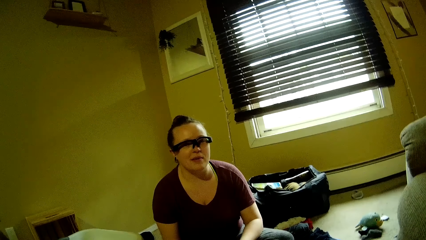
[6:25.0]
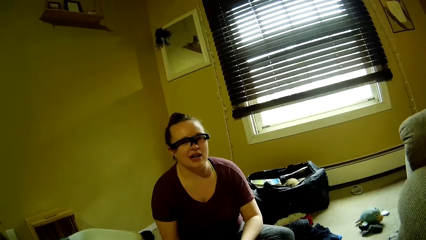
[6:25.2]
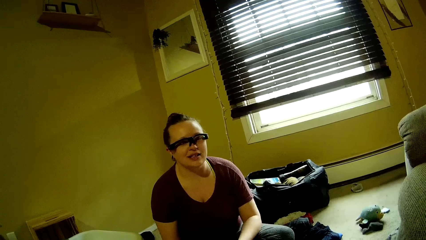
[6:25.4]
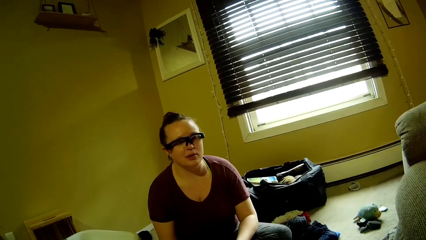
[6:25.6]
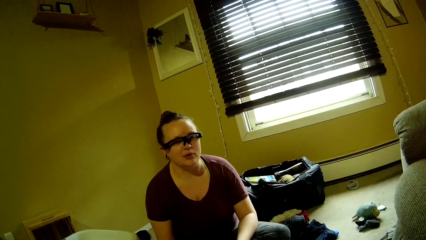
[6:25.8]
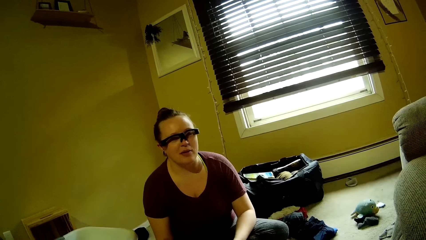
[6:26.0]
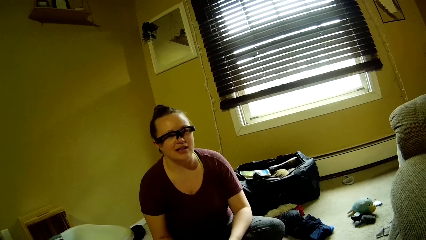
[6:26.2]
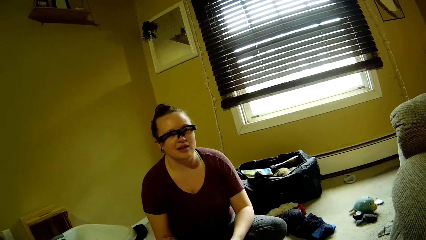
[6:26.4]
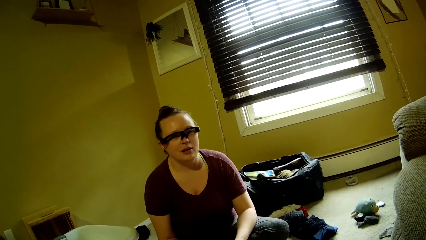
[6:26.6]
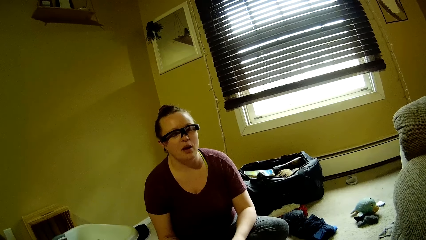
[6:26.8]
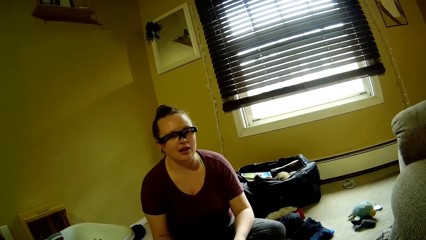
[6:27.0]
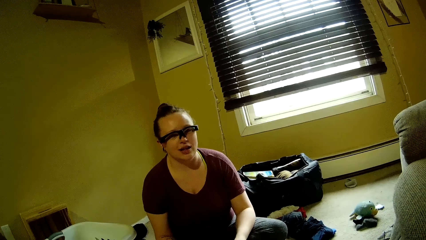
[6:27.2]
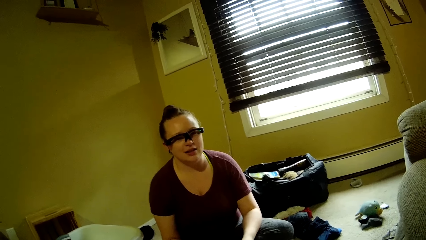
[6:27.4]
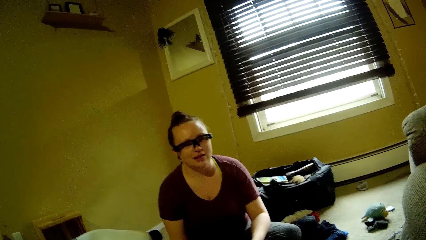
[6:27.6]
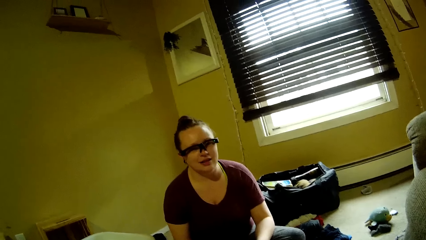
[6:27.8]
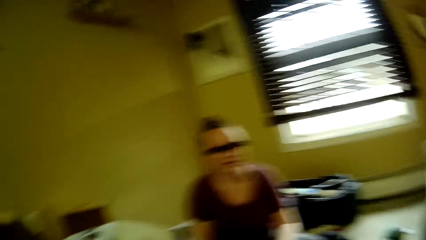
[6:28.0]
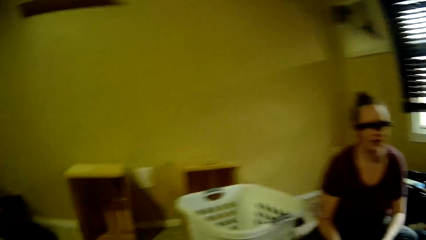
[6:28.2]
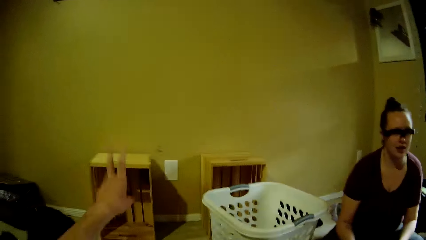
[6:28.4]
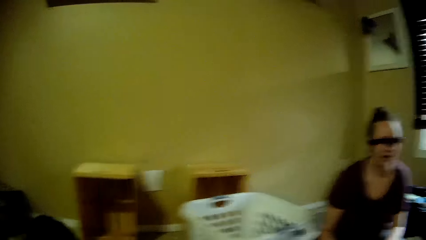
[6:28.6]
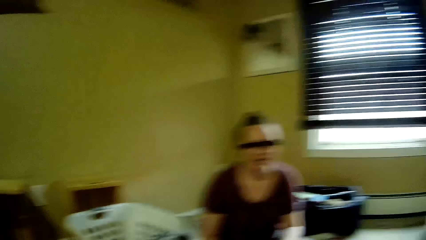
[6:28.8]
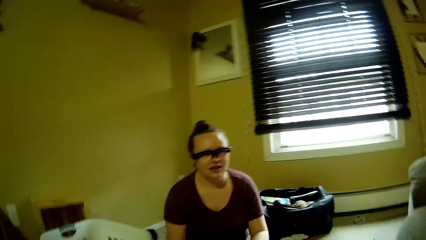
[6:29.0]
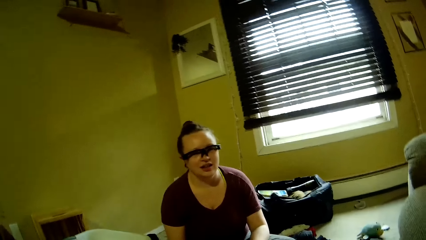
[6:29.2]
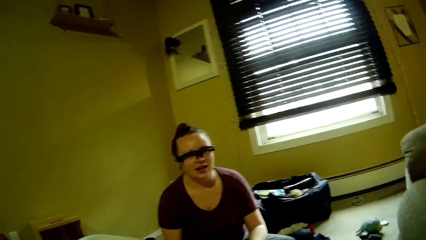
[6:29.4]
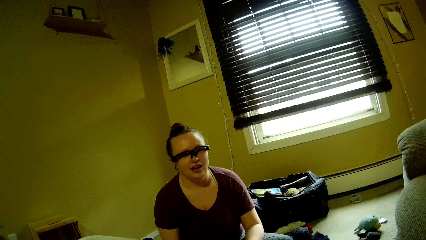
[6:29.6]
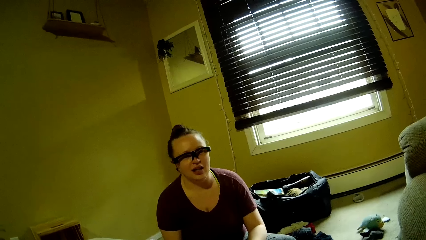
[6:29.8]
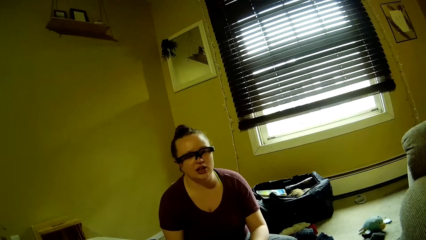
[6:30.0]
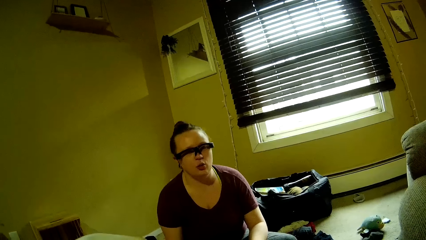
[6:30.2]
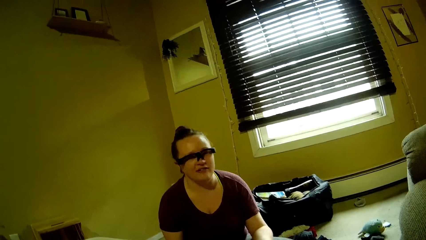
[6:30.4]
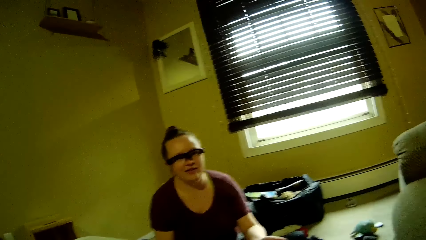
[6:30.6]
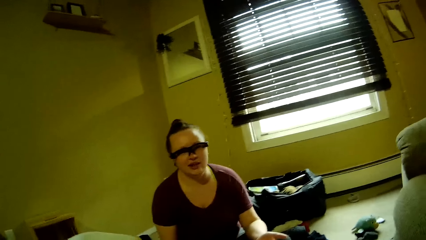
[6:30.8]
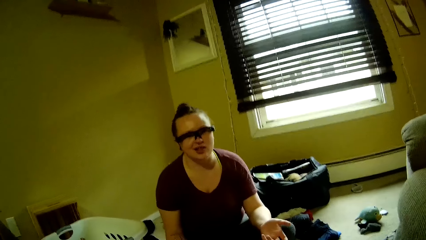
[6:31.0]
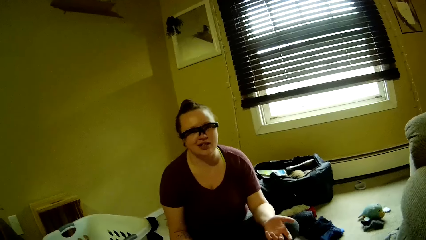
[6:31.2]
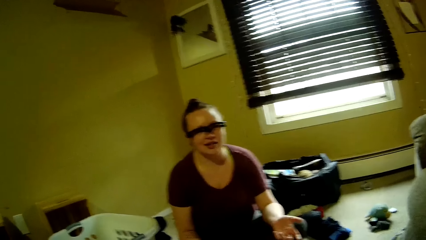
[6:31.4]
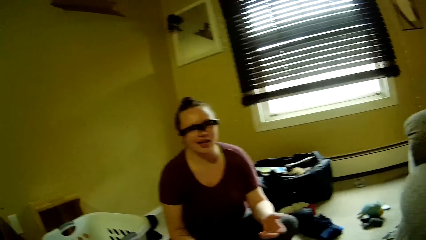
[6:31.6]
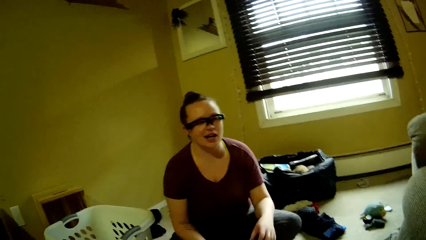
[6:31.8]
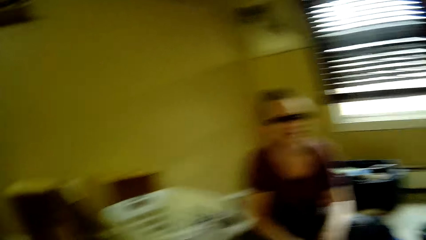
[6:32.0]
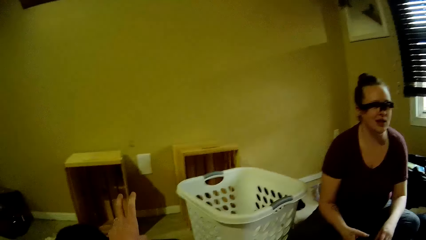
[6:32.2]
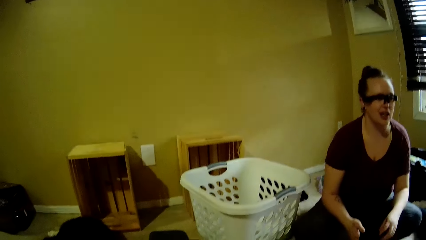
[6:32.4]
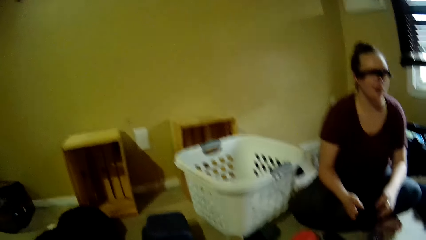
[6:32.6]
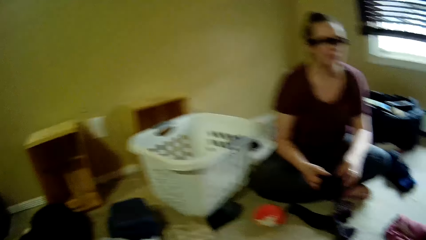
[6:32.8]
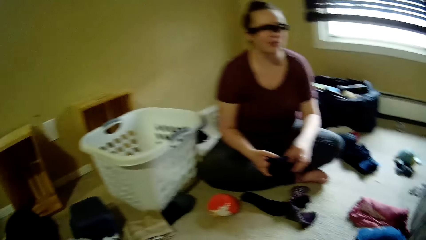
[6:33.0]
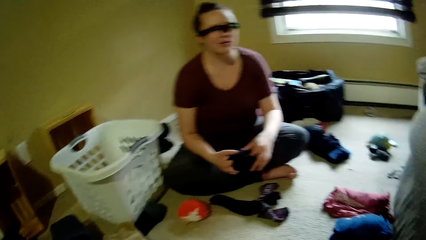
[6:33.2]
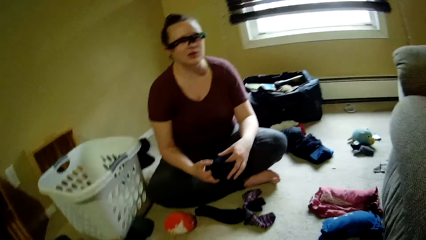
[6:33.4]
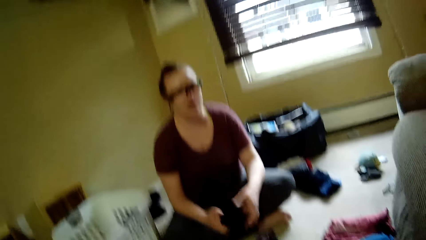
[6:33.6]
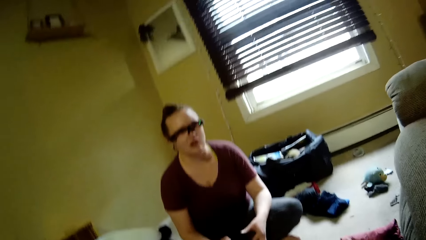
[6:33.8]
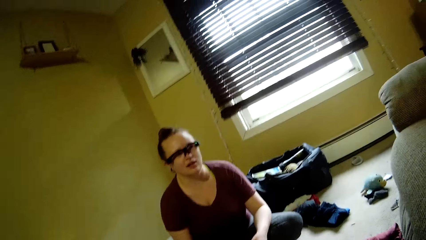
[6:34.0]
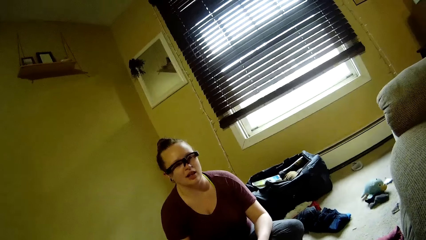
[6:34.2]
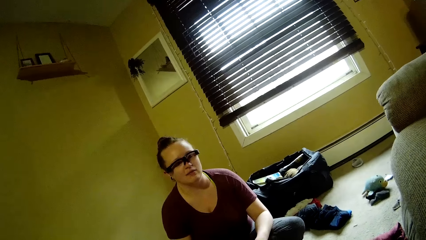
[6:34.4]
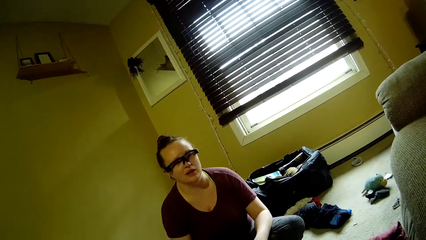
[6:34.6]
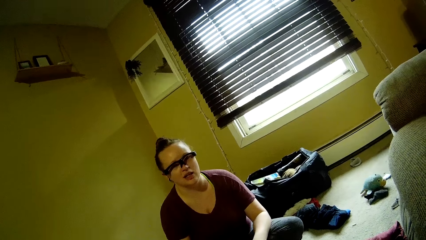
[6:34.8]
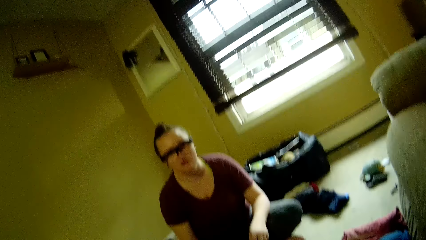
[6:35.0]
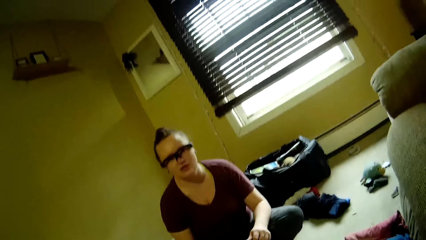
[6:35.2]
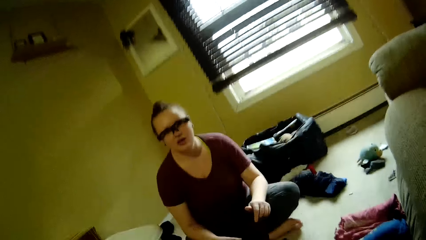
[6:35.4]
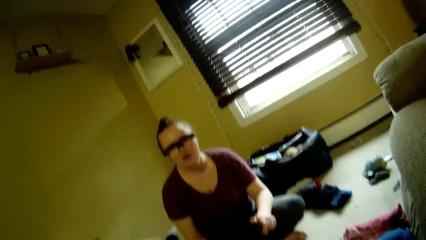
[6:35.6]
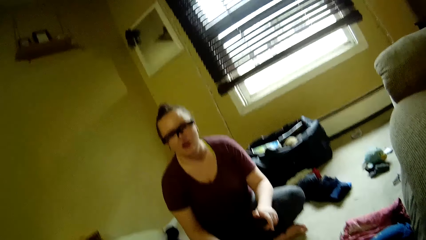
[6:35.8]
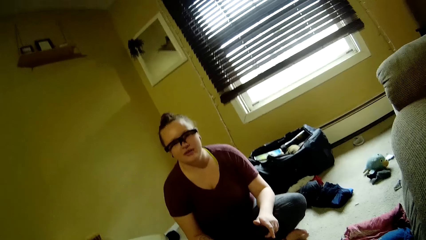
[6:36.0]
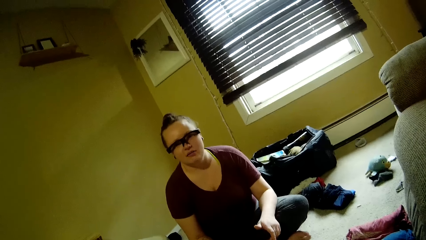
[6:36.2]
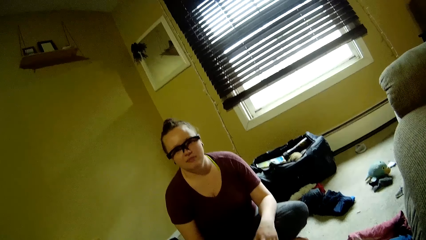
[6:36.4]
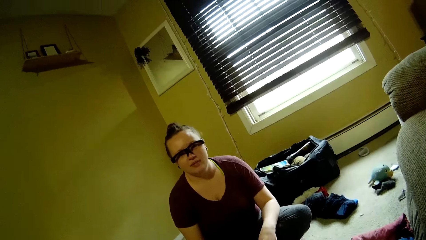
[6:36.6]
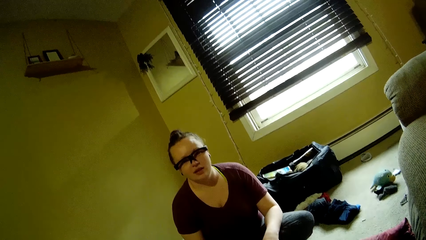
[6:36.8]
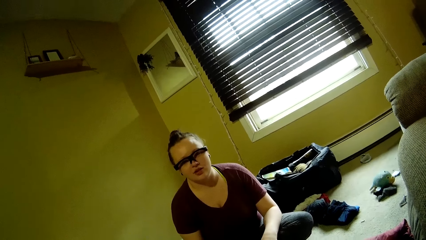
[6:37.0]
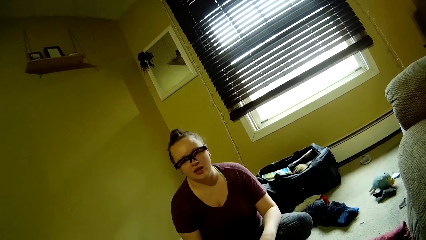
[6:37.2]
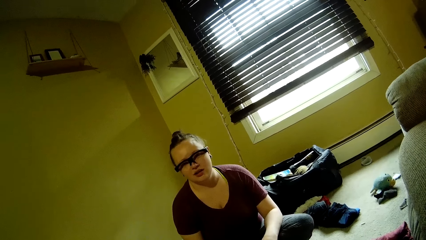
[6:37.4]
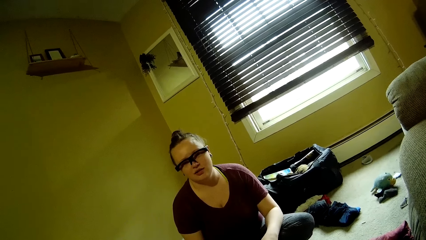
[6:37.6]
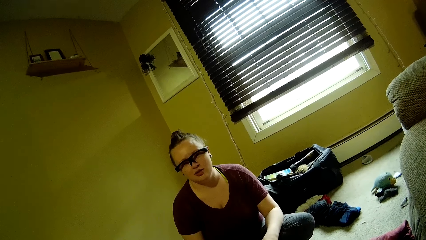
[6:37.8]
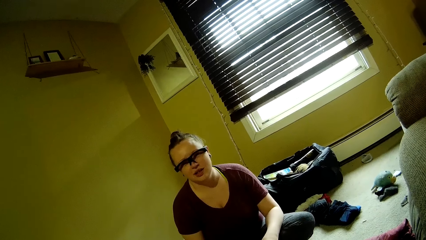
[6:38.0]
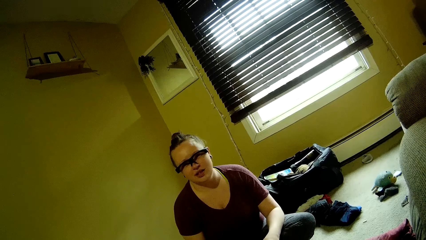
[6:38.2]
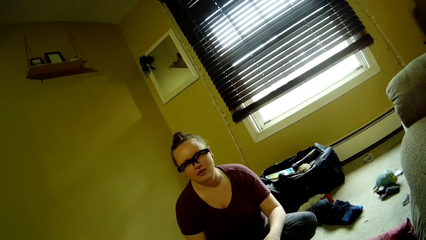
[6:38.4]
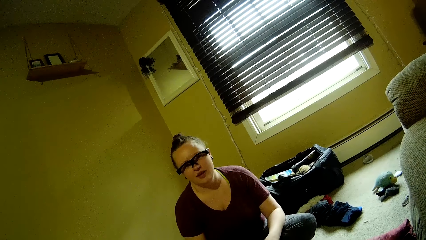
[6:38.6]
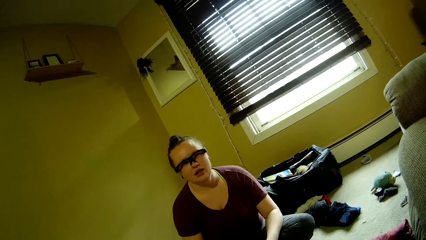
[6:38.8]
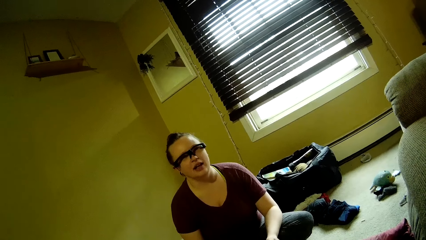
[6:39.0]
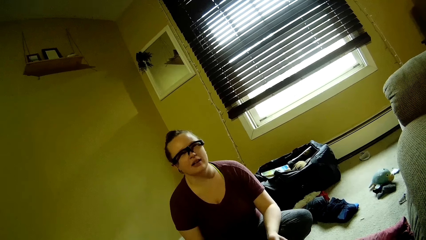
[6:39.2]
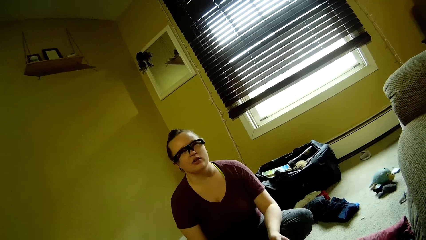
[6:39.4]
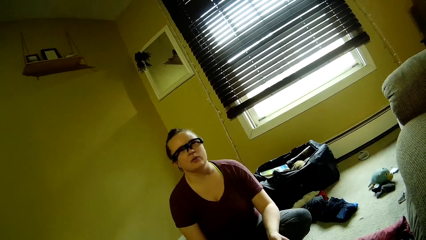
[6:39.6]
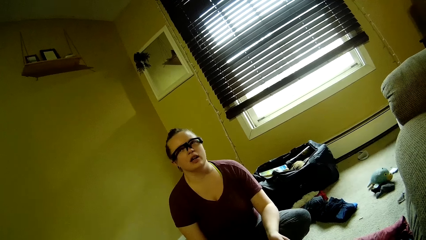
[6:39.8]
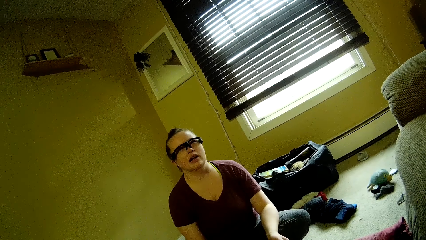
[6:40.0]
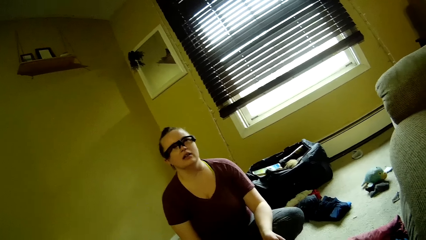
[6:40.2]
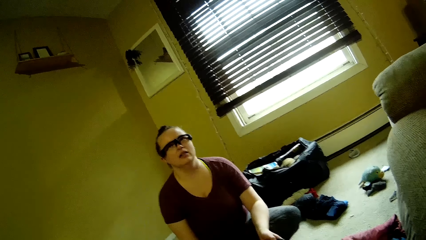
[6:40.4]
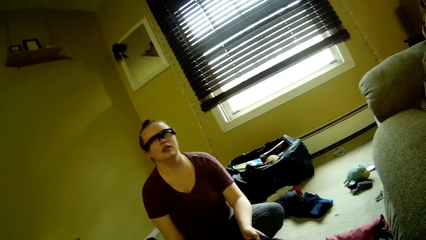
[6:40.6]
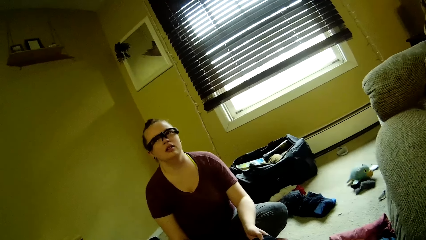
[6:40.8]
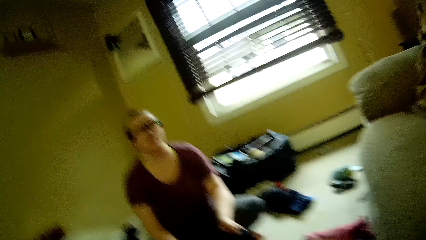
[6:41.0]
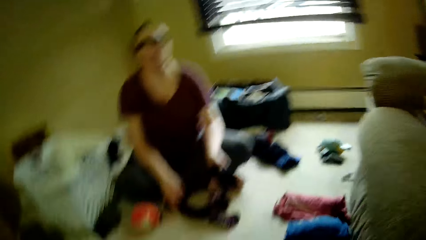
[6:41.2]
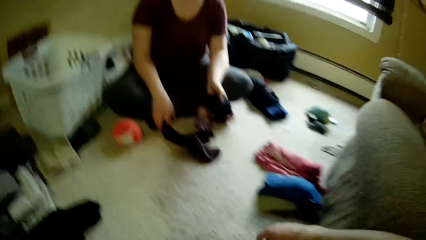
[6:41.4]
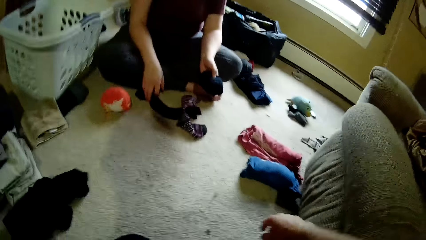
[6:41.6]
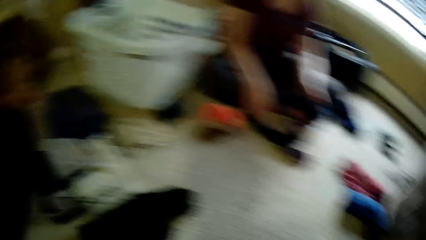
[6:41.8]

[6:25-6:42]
The camera wearer looks at the woman.
